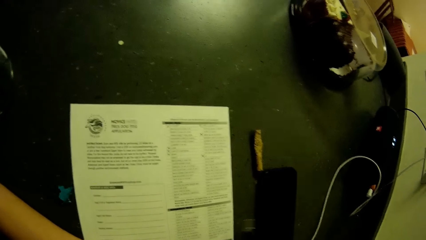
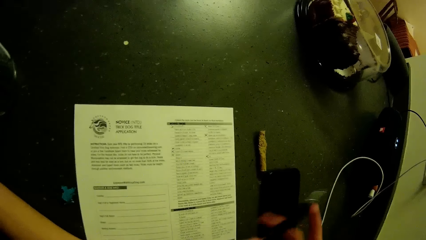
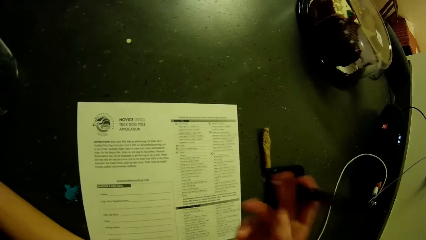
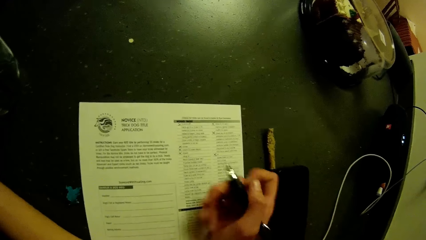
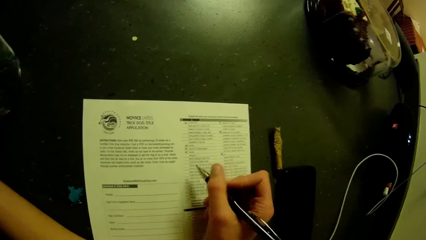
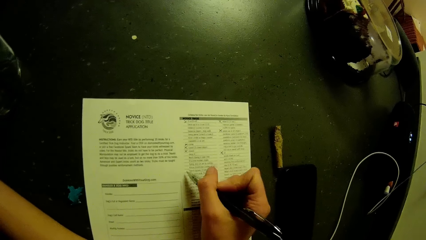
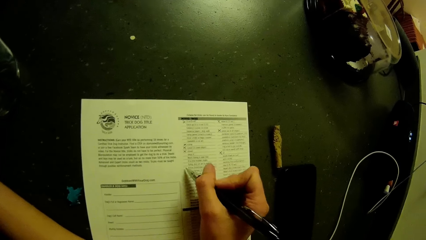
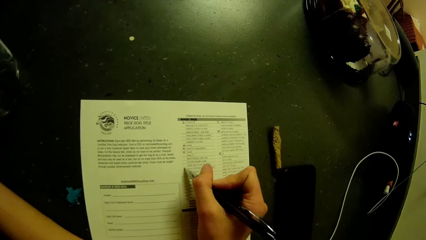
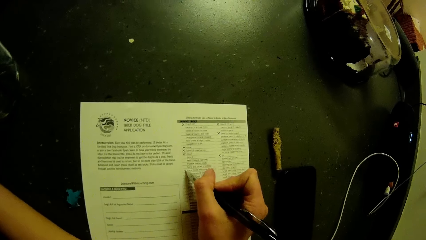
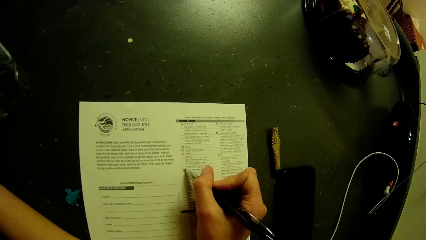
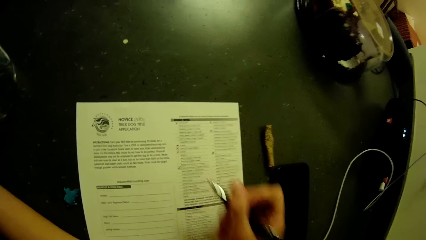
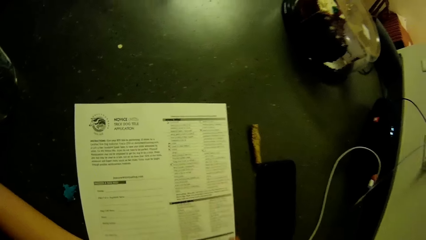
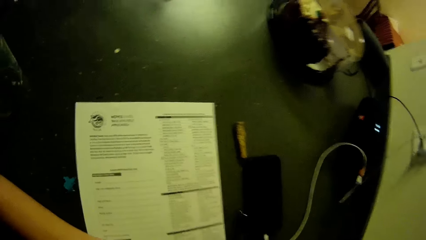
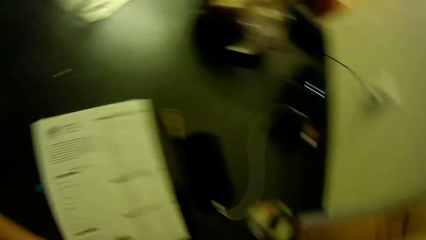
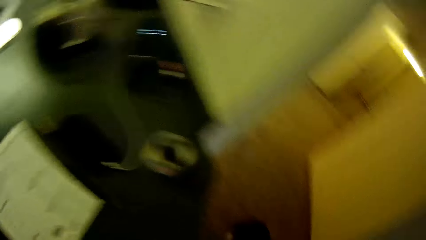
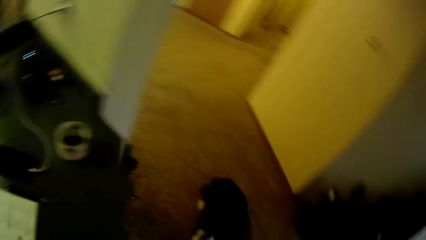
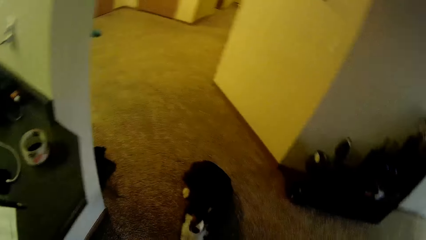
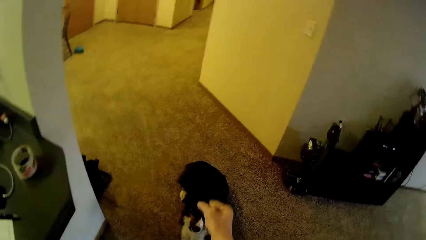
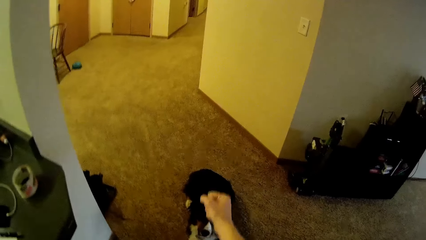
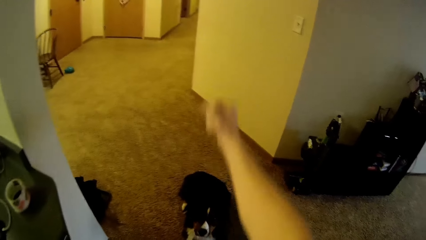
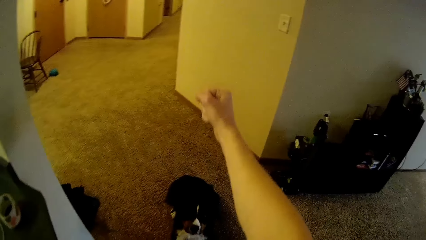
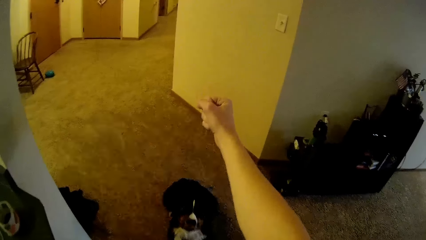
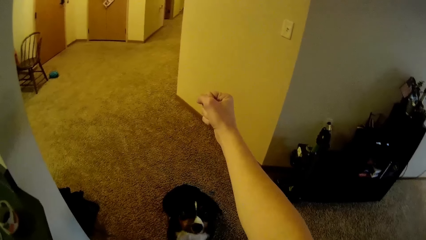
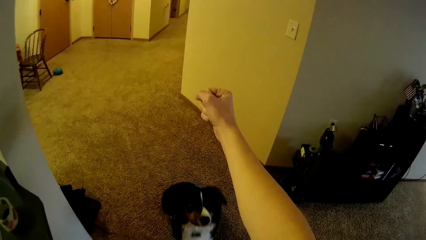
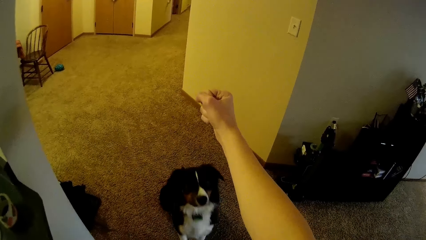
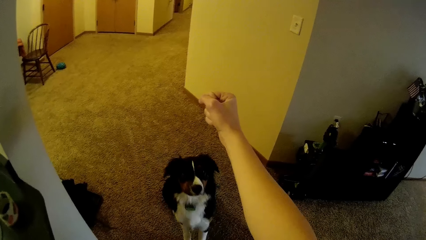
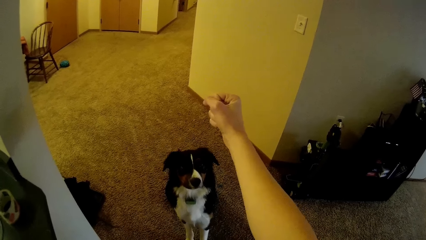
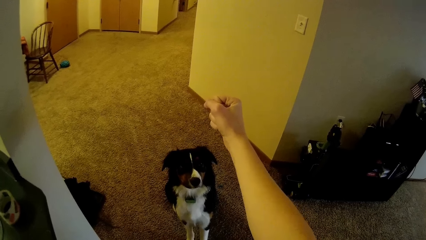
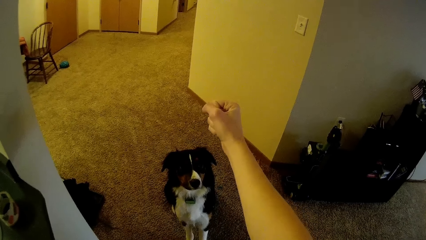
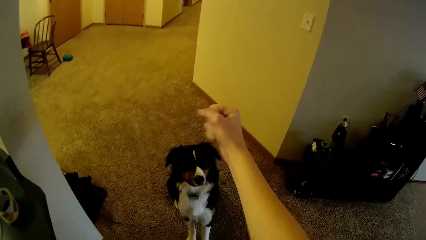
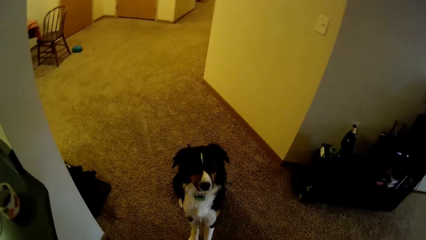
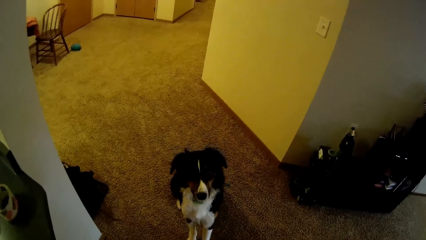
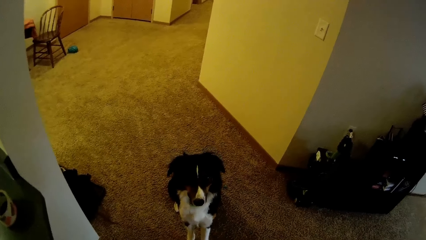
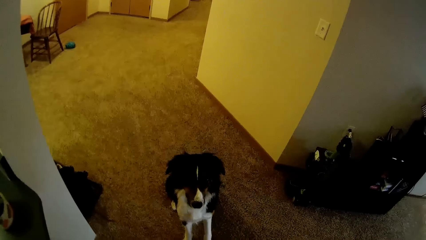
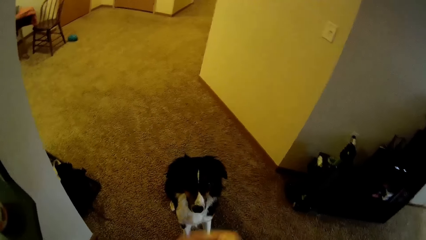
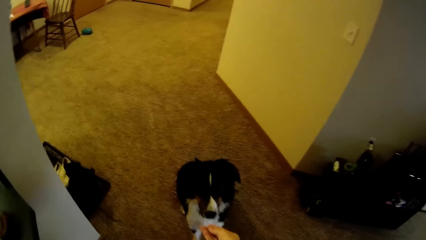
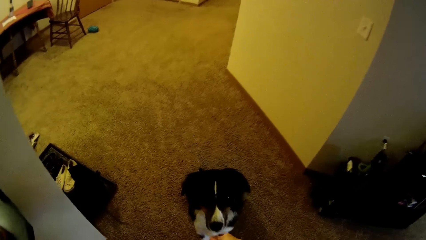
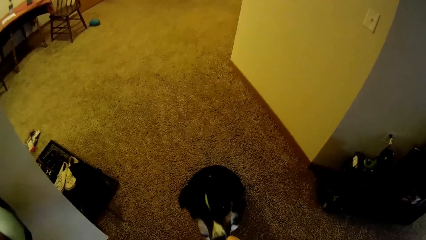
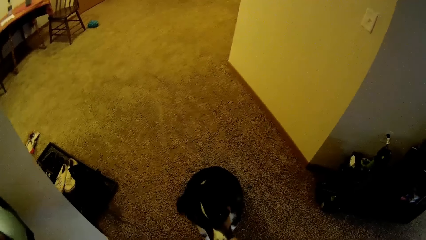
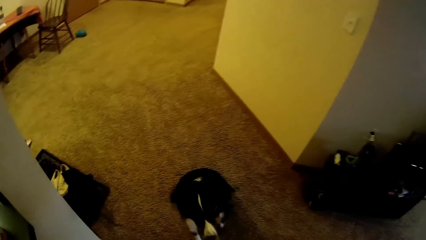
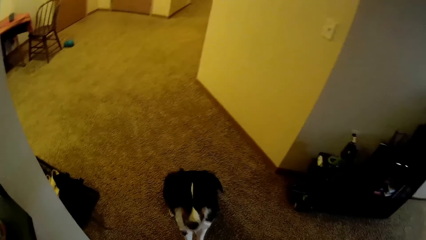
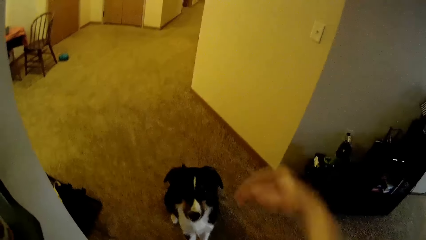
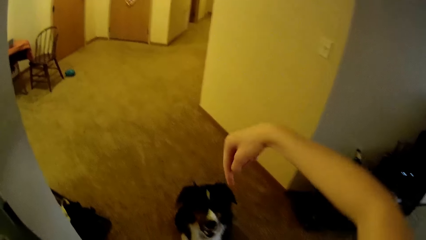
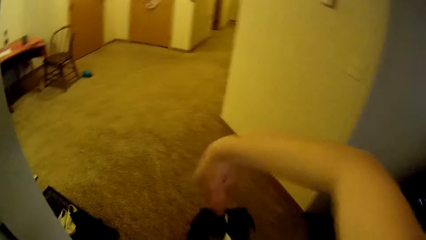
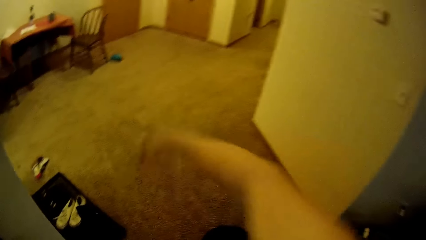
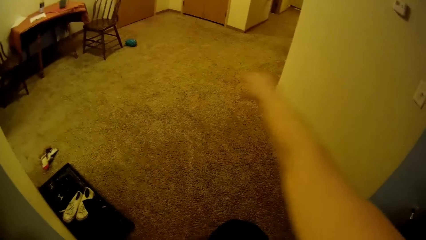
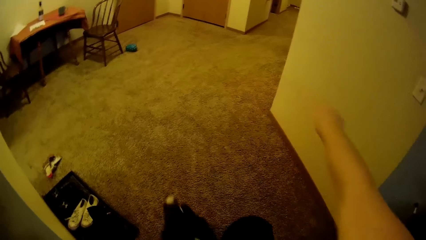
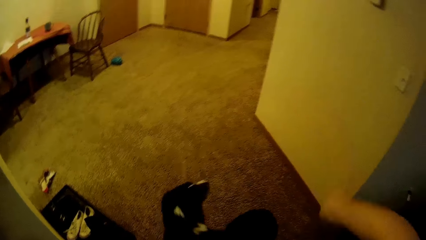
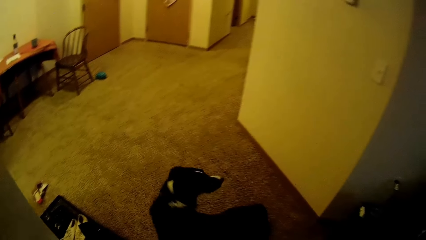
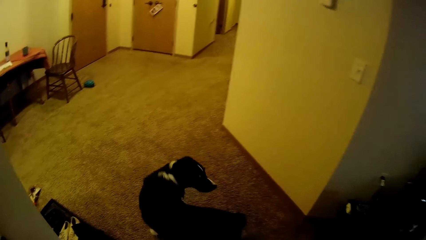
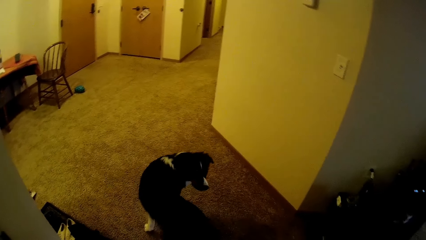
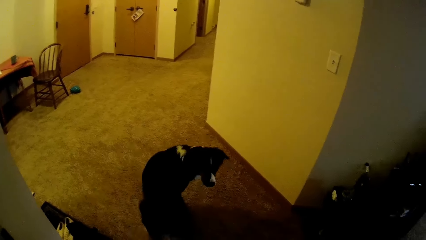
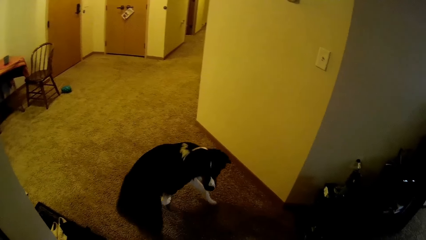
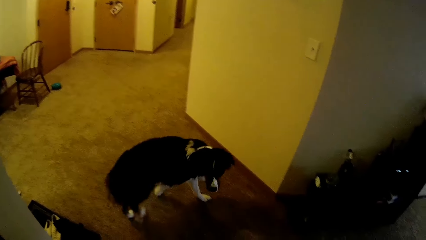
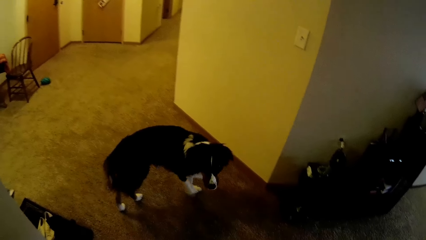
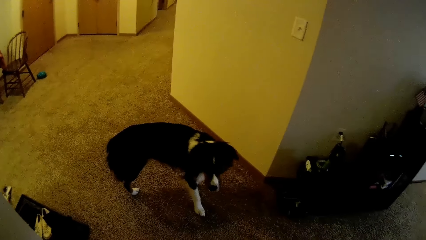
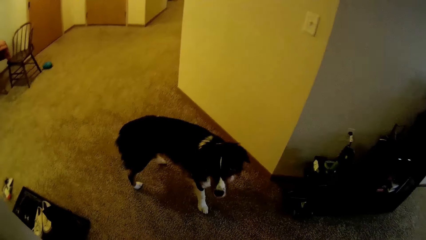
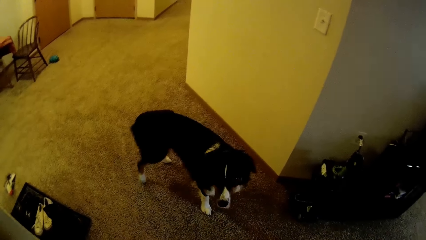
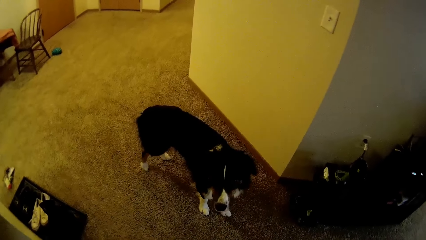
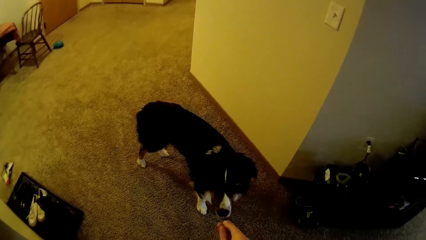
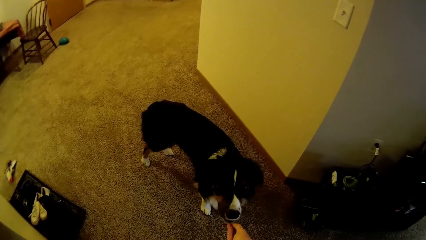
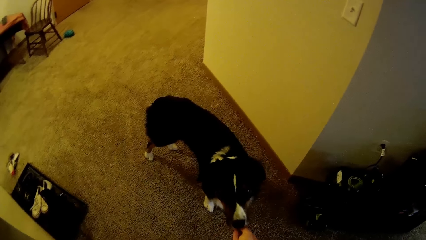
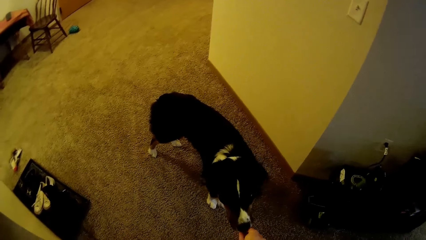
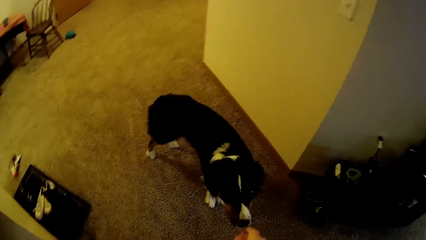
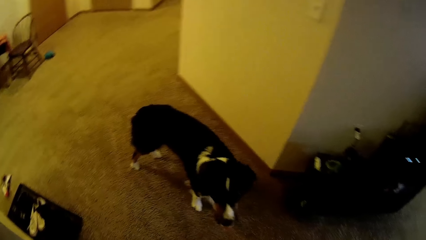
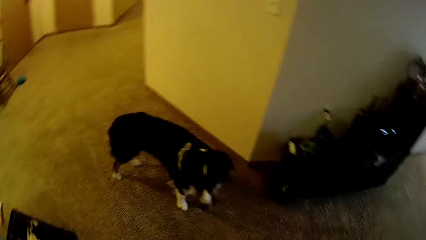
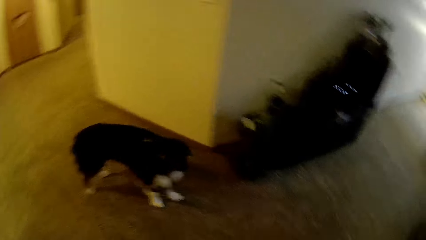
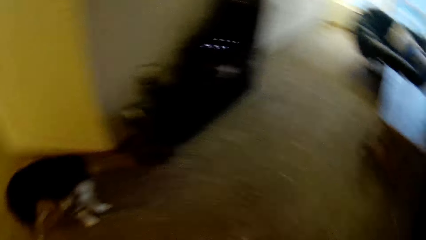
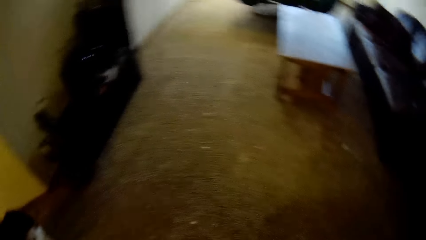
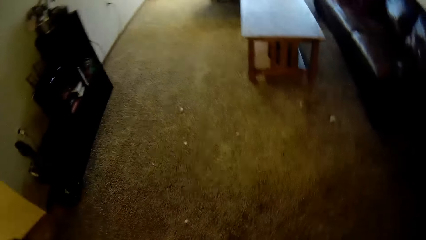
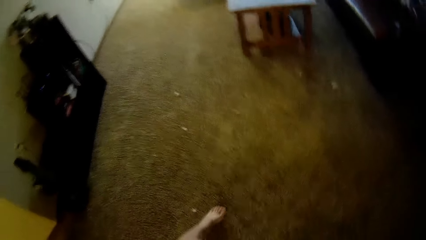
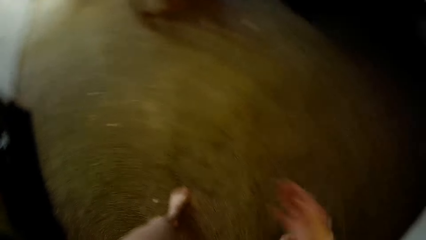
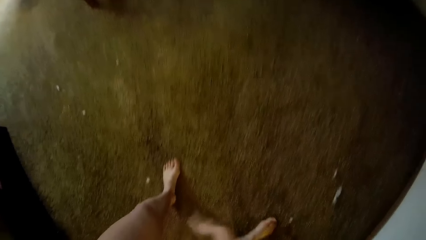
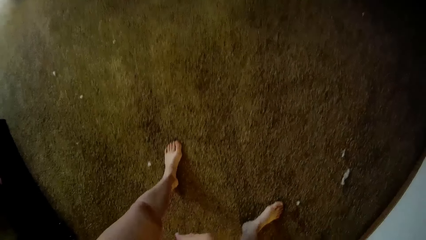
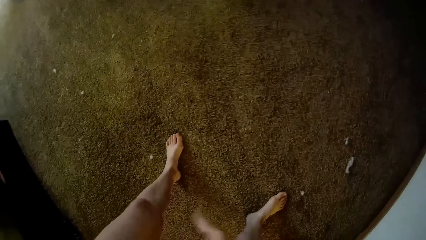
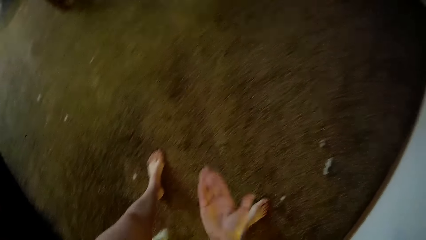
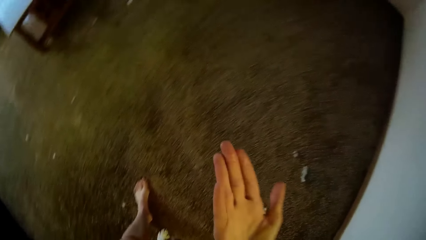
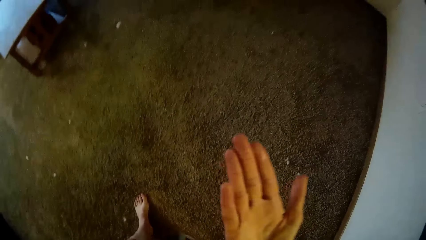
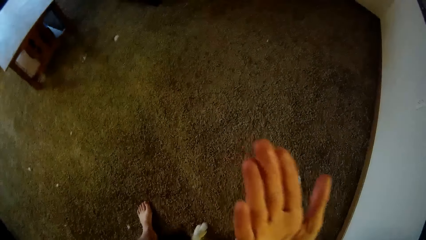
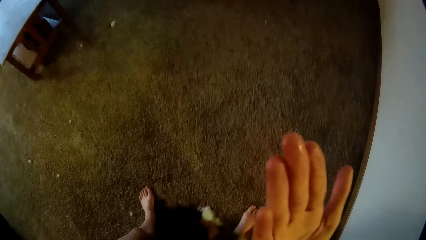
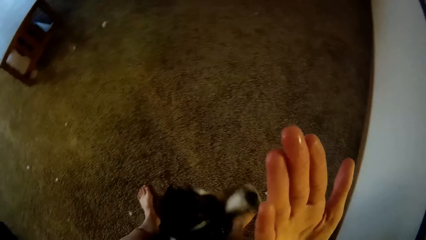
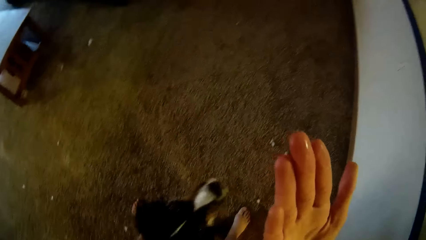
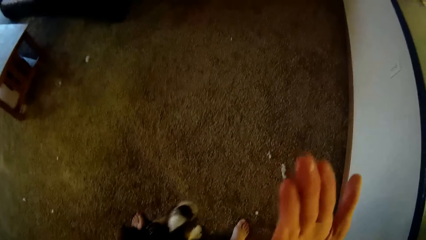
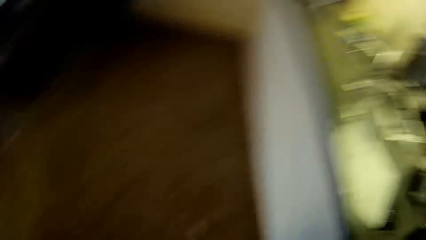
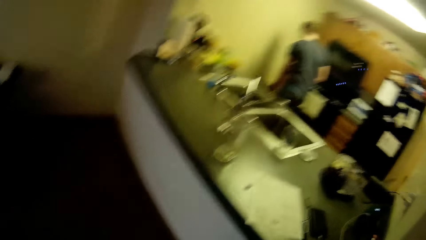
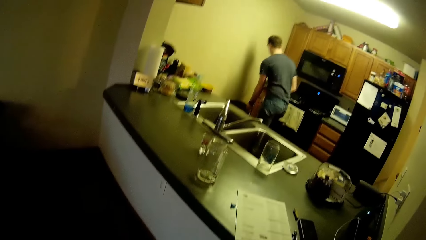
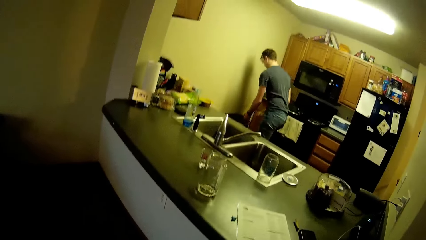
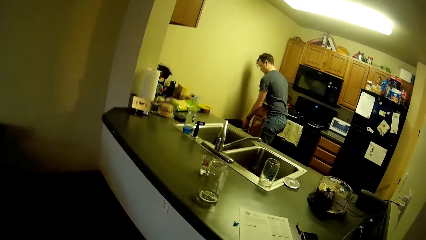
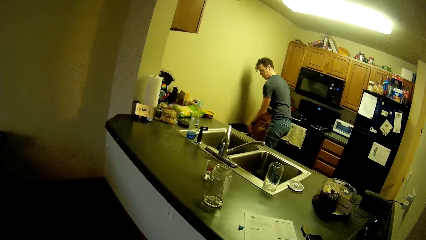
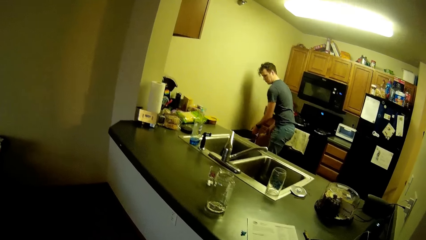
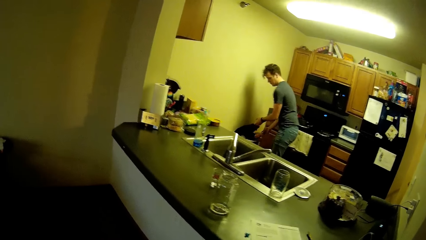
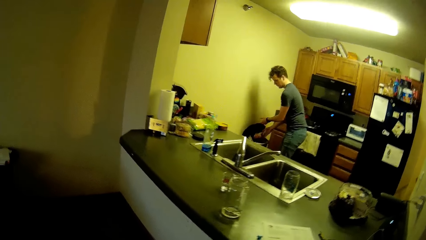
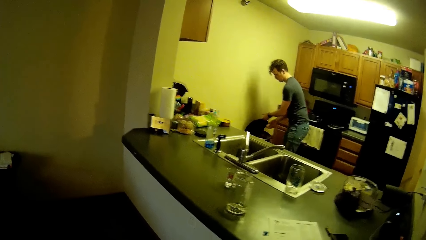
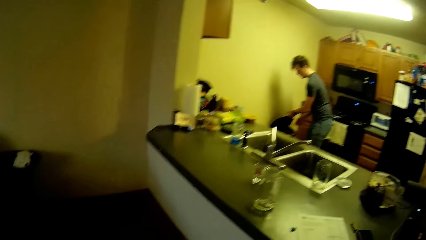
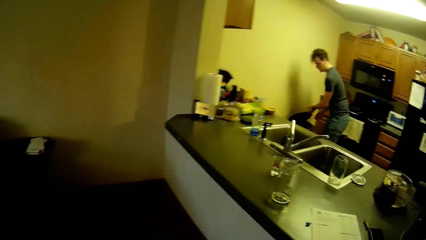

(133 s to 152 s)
The camera wearer picks up a pen from the counter top. She fills an application checklist on the kitchen slab. She marks the sheet of paper. She puts the pen on the counter top. She trains the dog in the living room. She raises her hand. She touches the dog's mouth. She moves her hand. She touches the dog's mouth. She walks around the room. She raises her hand. A man puts a paper in the dust bin. The man empties dirt into a trash can.
